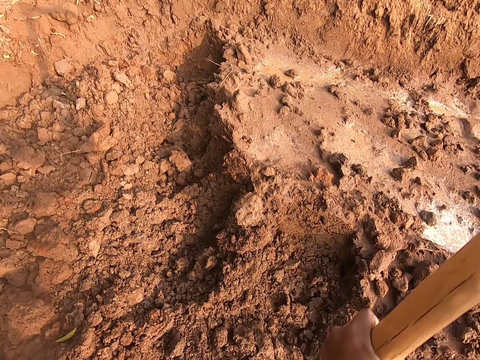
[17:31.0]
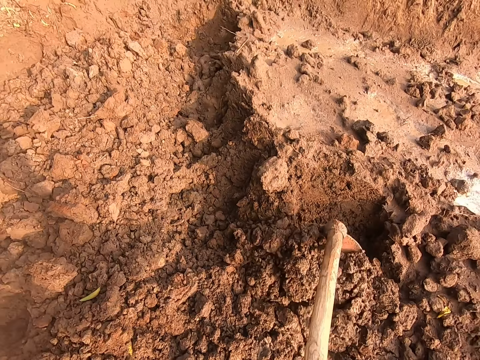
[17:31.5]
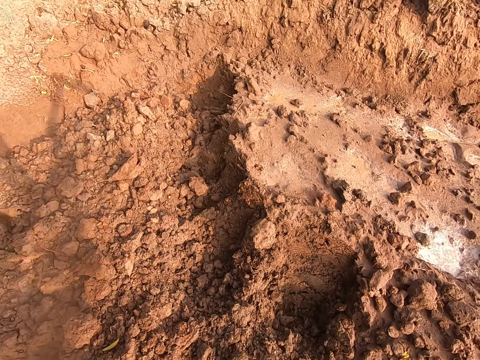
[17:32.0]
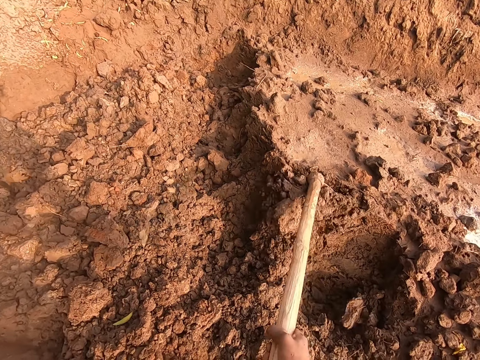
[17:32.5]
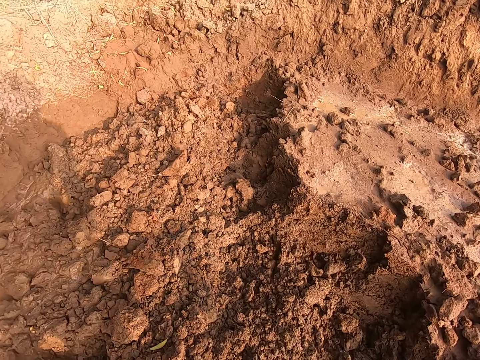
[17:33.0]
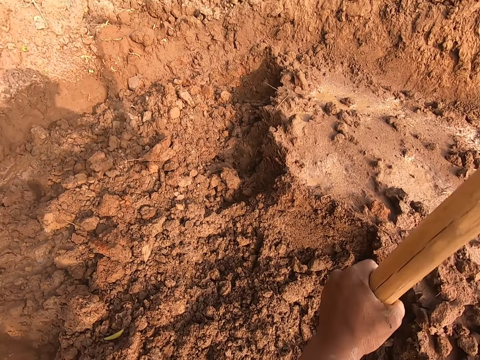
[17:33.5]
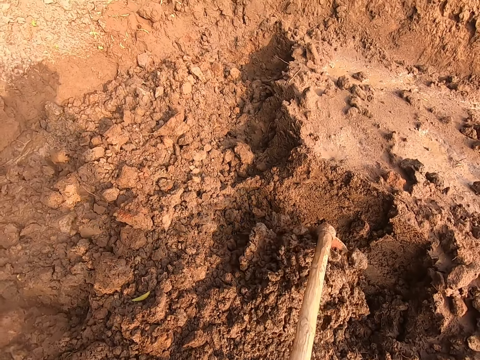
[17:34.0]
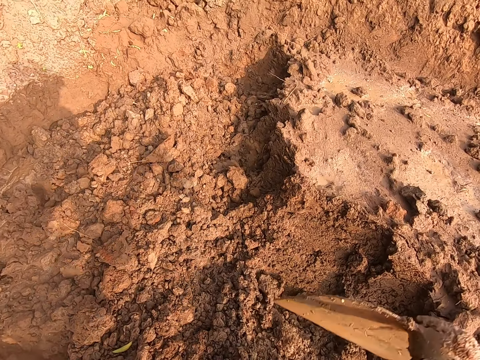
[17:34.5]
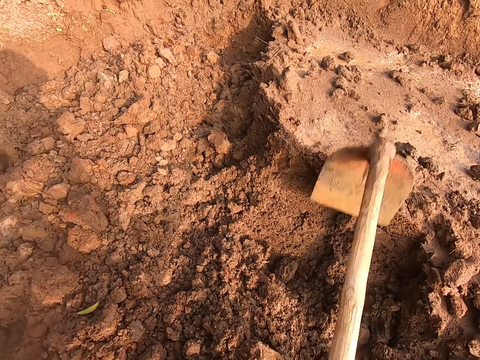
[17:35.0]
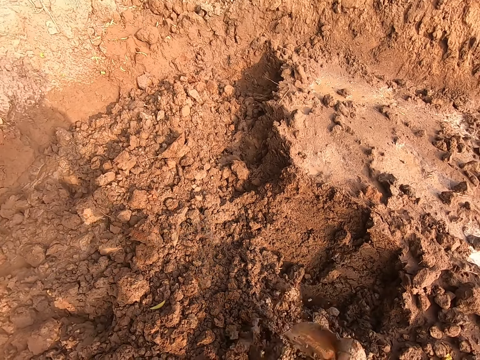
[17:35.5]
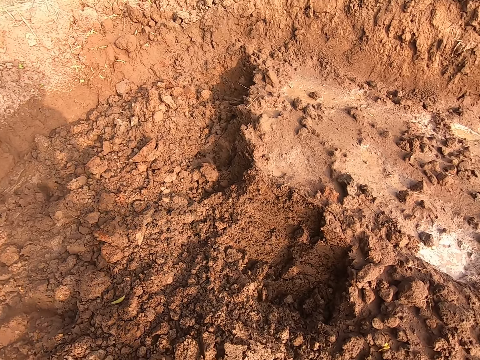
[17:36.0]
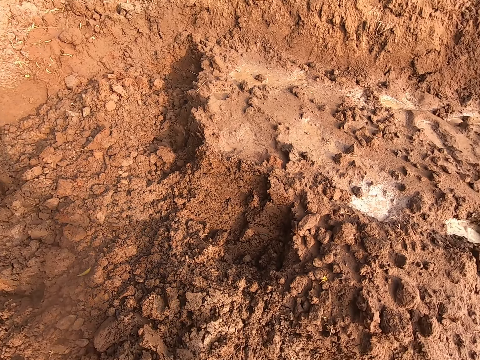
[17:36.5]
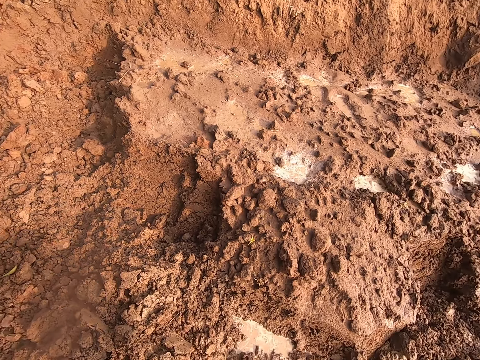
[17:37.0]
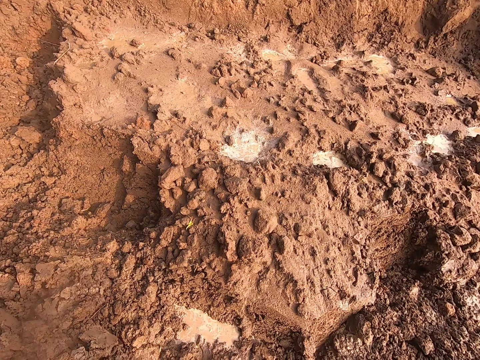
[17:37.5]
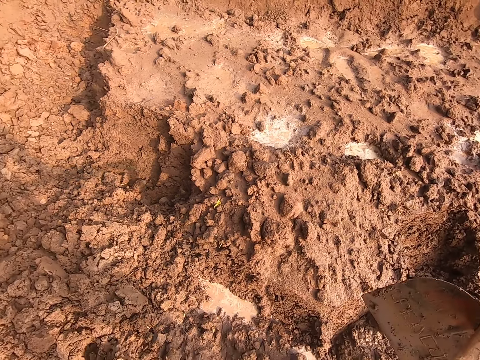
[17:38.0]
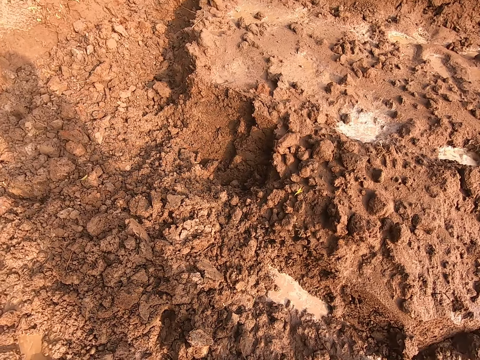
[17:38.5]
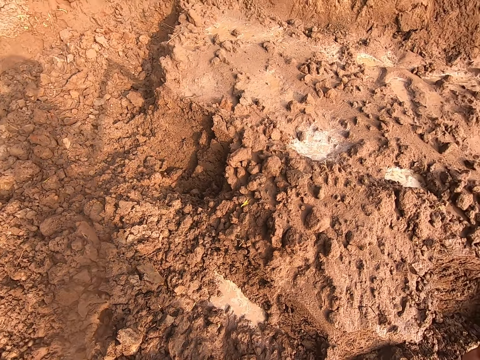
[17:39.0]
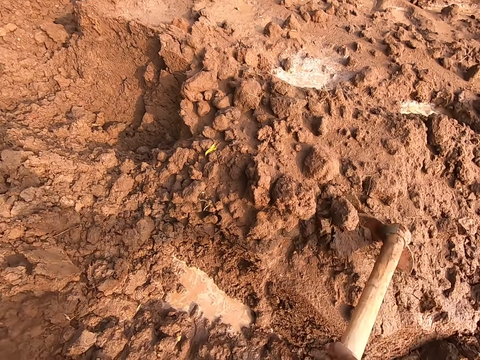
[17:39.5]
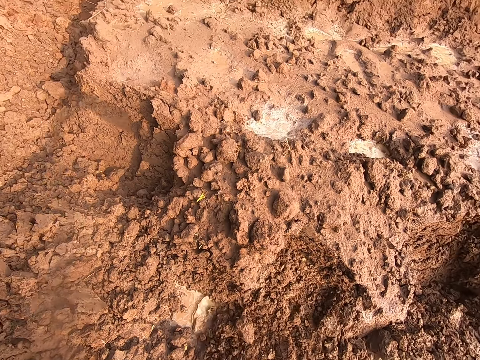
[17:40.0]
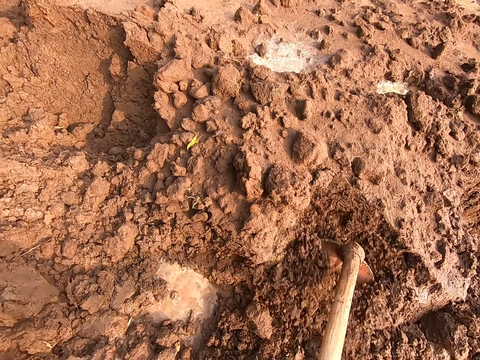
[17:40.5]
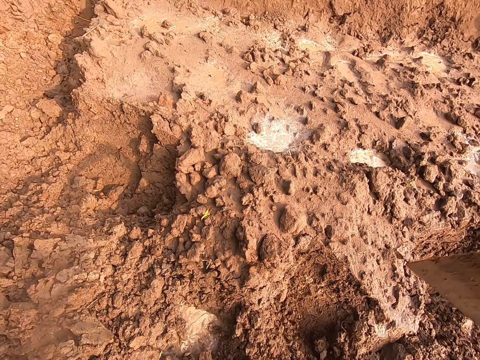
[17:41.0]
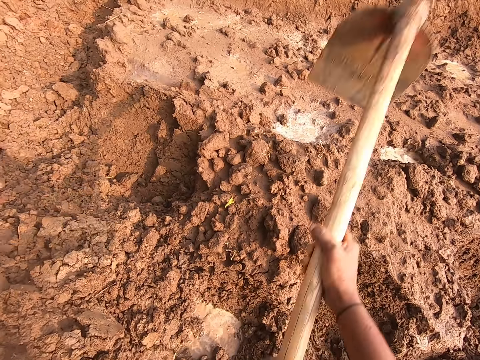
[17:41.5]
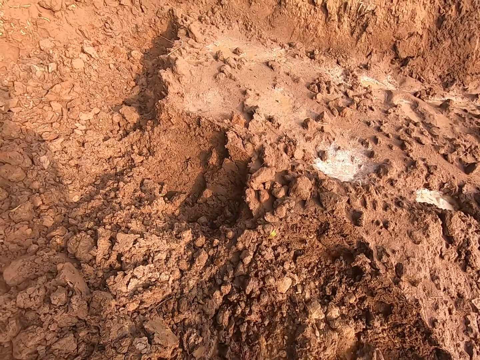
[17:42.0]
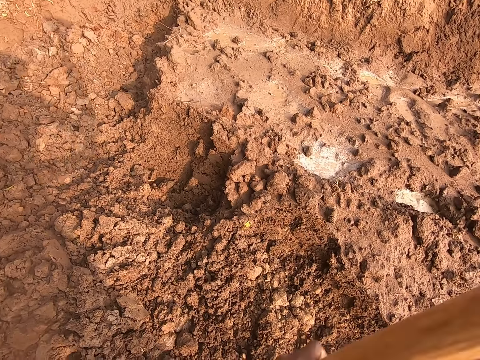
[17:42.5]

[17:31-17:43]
The camera wearer digs the ground on the field with the hoe in both hands.

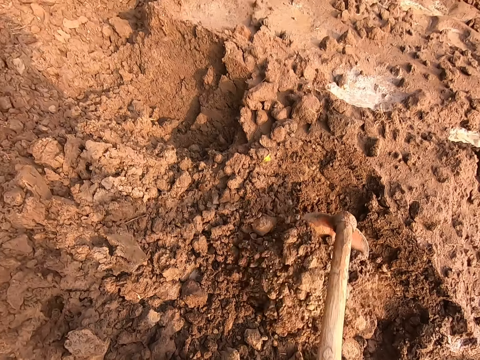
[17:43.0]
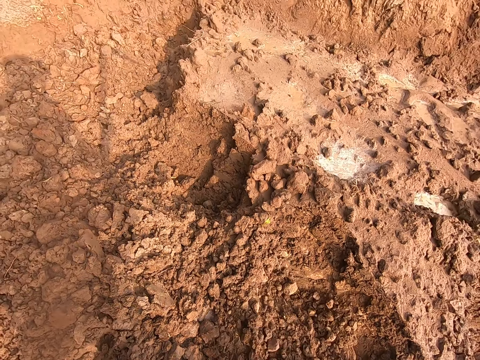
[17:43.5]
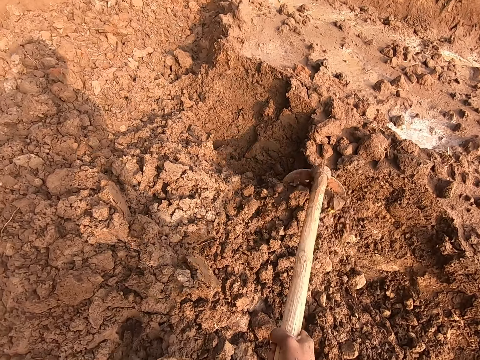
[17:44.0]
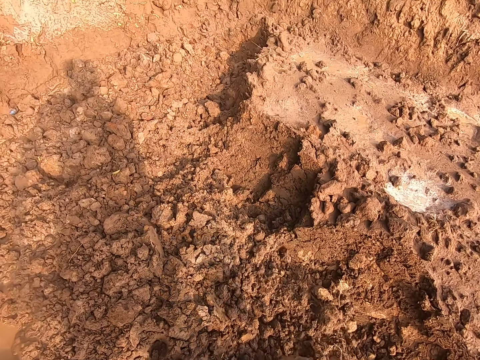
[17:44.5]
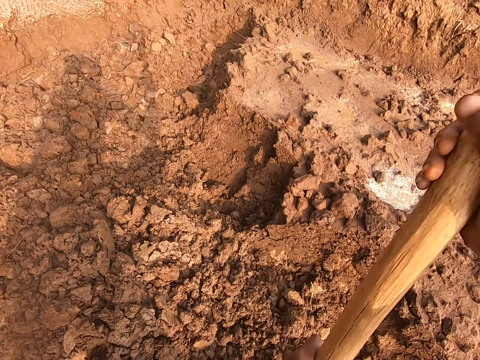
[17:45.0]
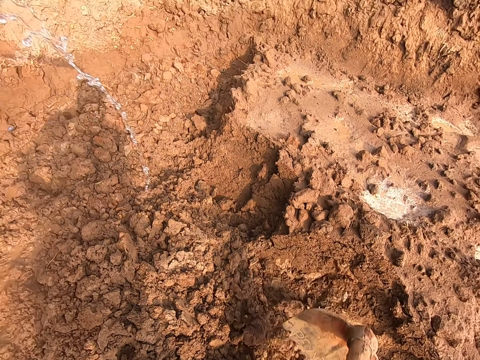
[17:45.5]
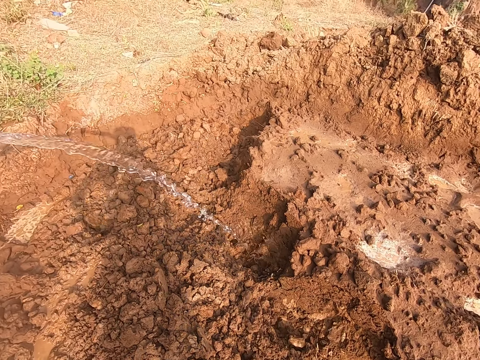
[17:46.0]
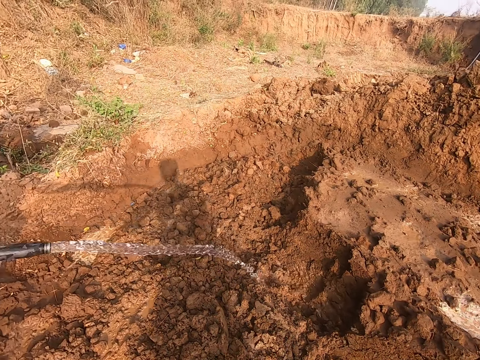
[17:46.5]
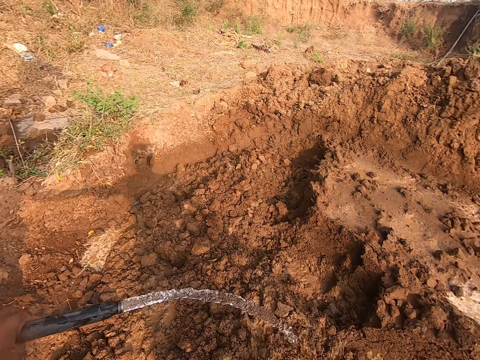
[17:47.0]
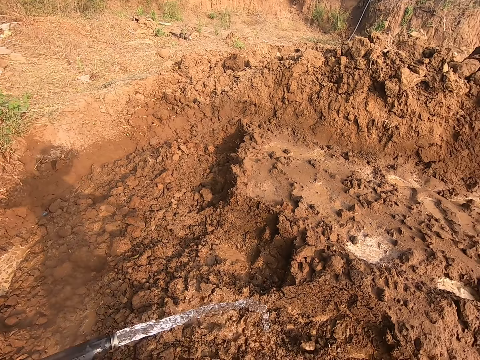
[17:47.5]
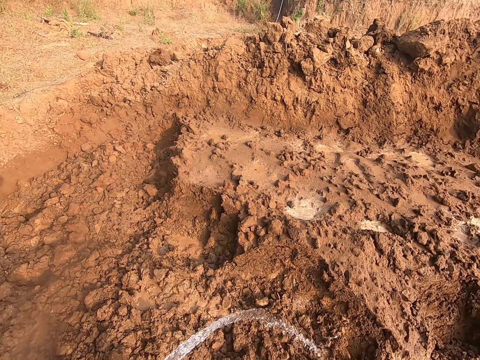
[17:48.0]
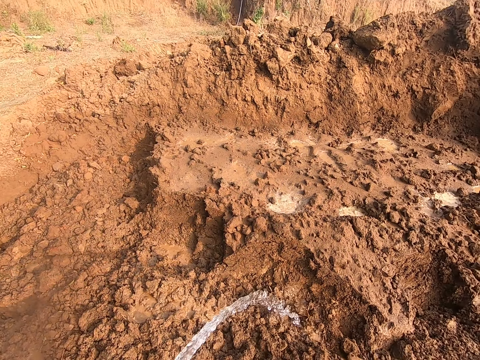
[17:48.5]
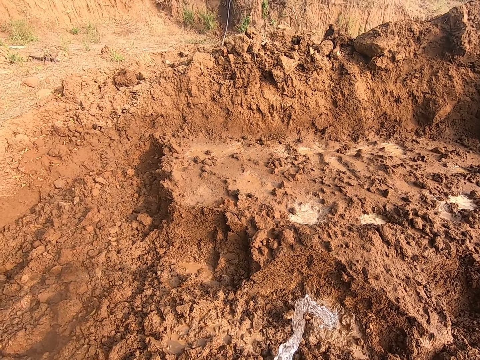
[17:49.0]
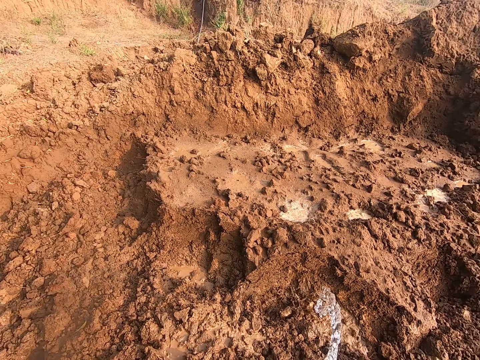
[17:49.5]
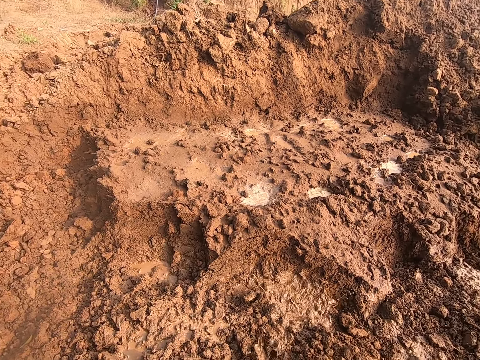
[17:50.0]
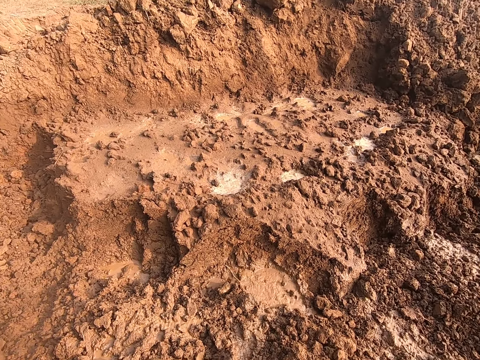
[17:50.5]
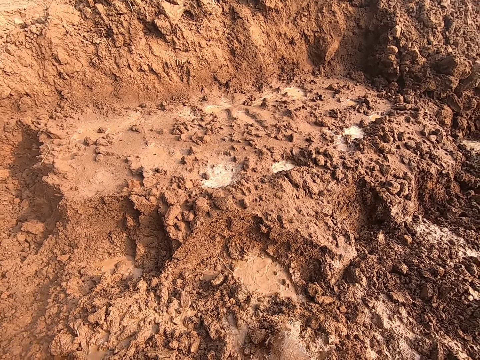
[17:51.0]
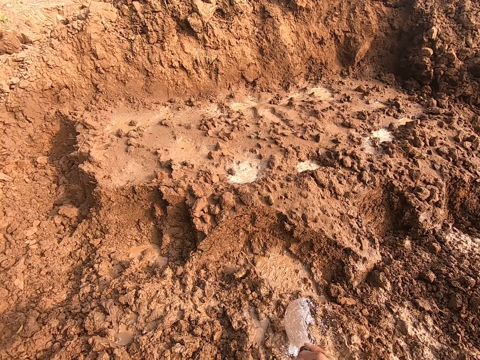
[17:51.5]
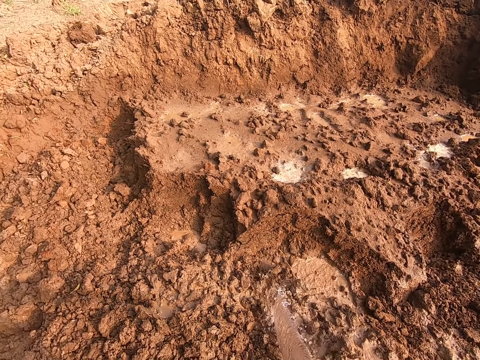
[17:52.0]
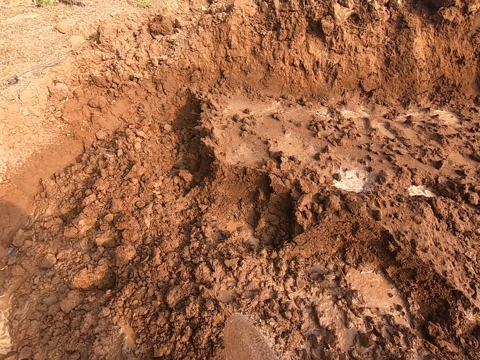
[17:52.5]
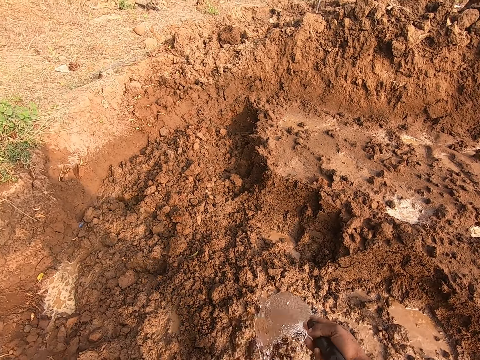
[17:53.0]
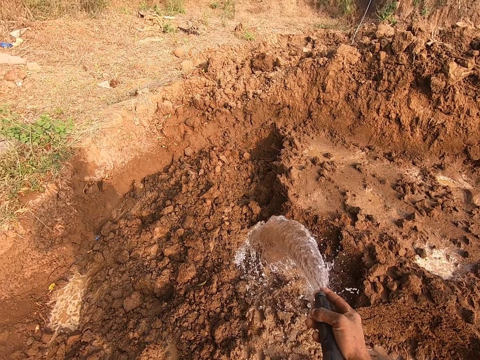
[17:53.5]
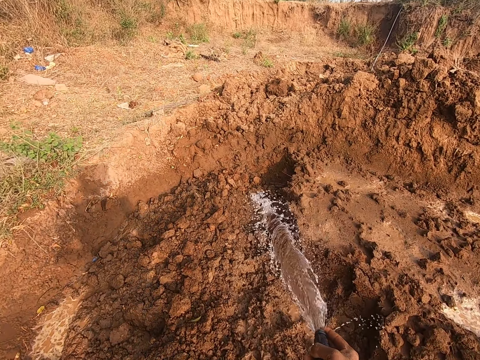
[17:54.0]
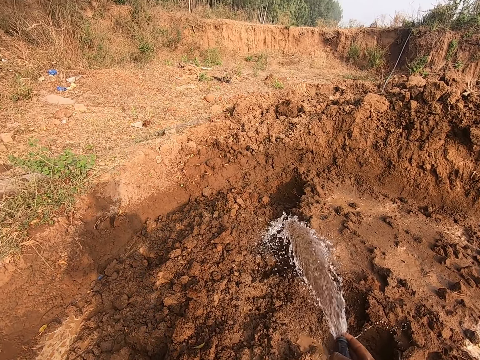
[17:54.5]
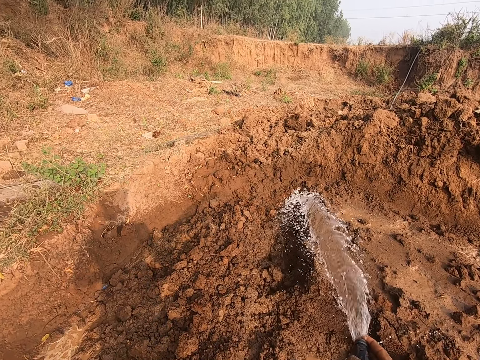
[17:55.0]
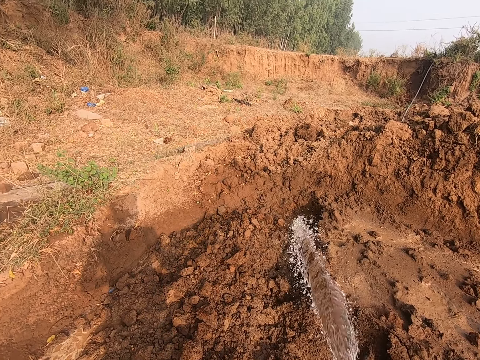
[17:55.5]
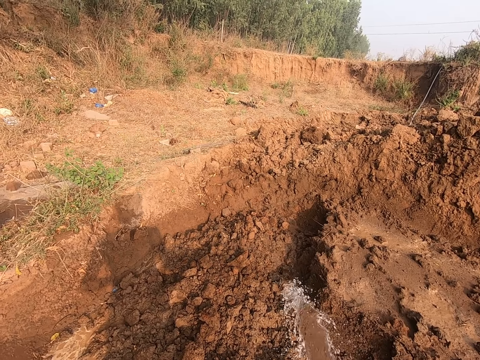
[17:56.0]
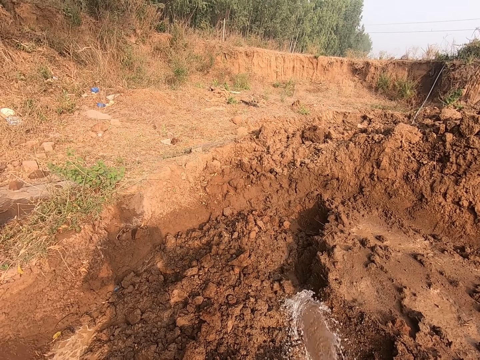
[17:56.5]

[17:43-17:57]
The camera wearer digs the ground on the field with the hoe in both hands. The woman sprays the soil on the ground with the water from the hose pipe in both hands. The woman passes the hose pipe in her hands to the camera wearer. The camera wearer collects the hose pipe from the woman with his left hand. He sprays the soil on the ground with the water from the hose pipe in his left hand. He sprays the soil on the ground with the water from the hose pipe in his hands.
